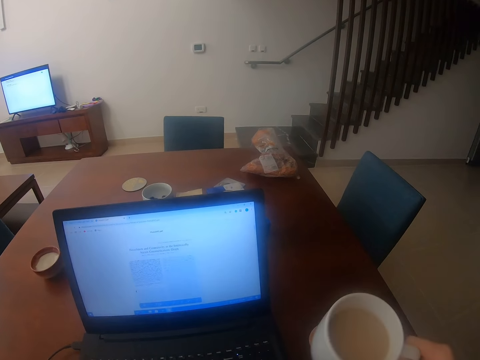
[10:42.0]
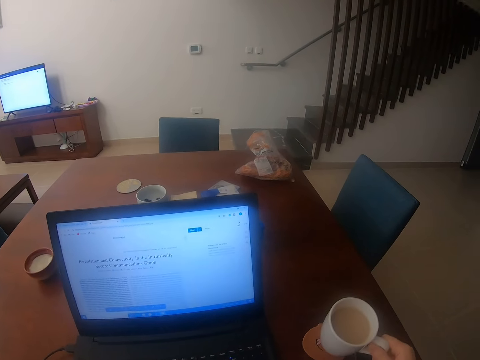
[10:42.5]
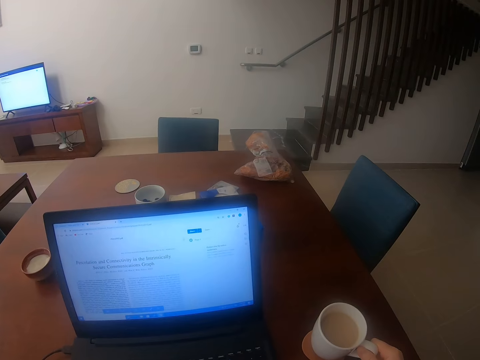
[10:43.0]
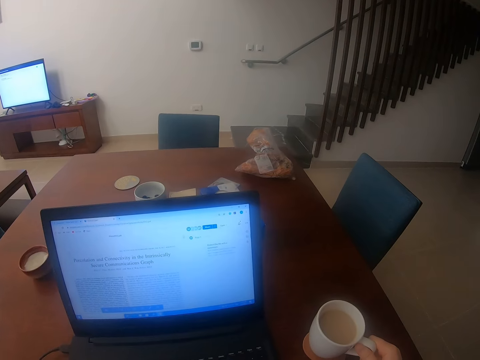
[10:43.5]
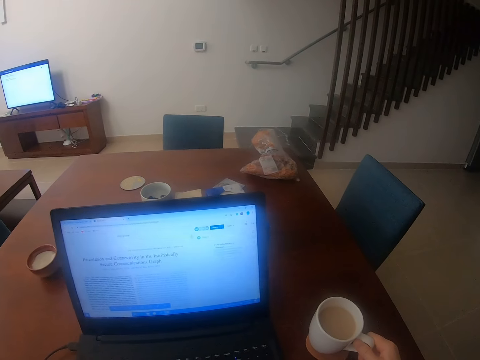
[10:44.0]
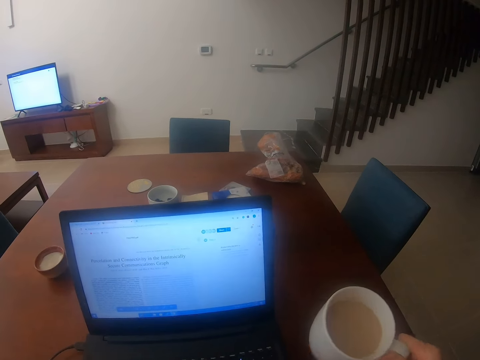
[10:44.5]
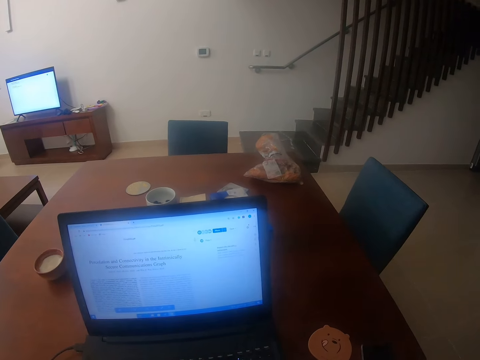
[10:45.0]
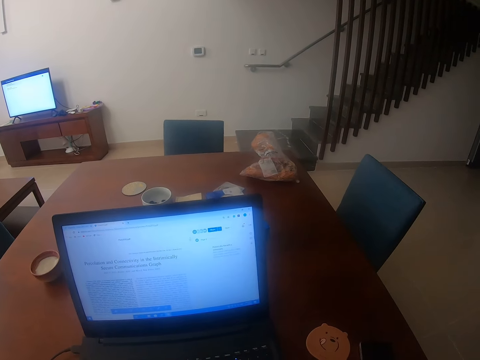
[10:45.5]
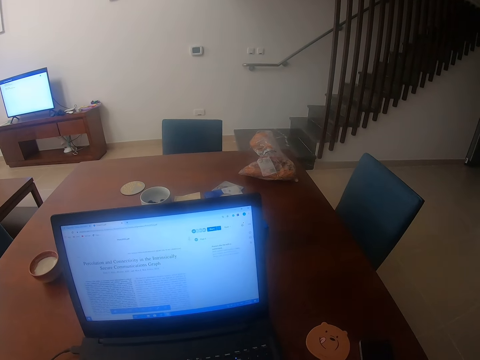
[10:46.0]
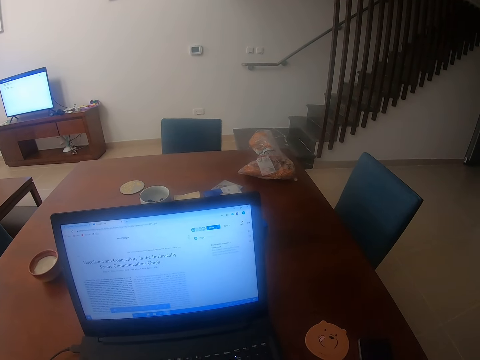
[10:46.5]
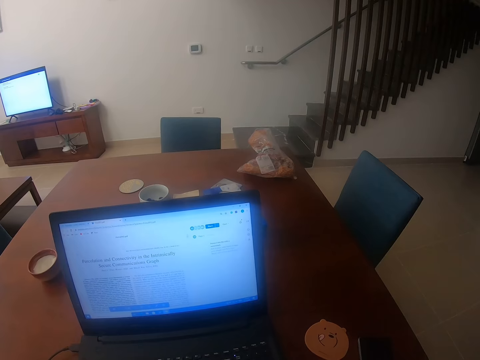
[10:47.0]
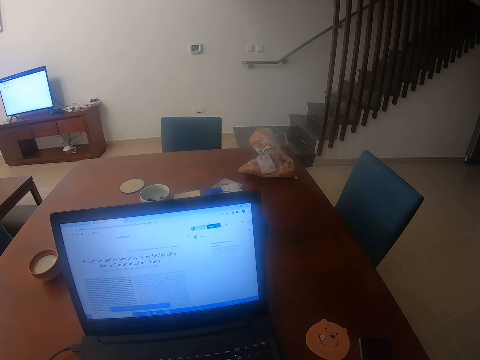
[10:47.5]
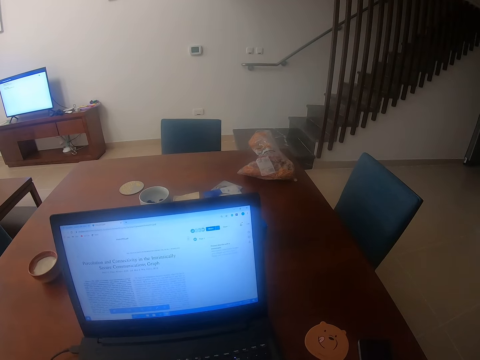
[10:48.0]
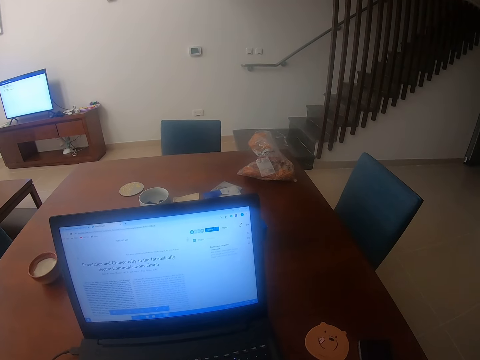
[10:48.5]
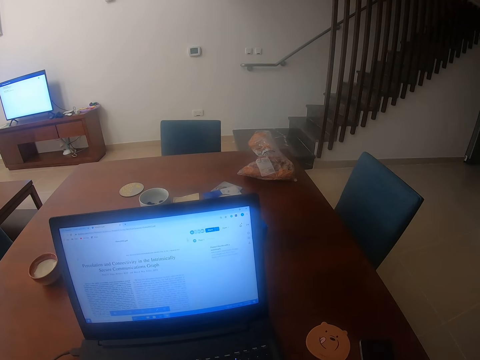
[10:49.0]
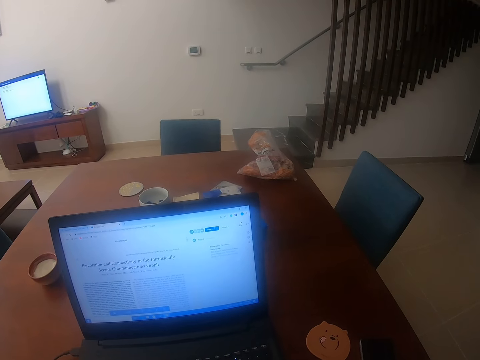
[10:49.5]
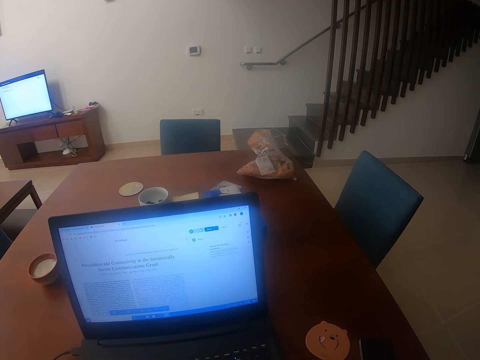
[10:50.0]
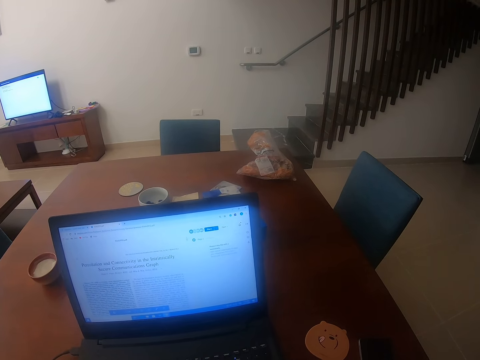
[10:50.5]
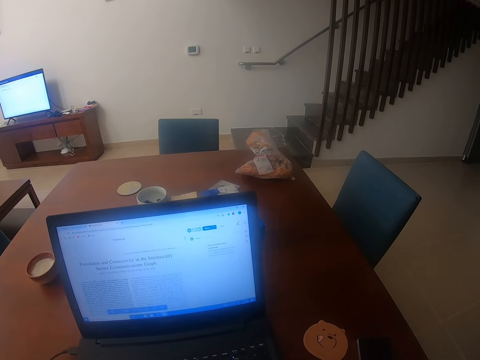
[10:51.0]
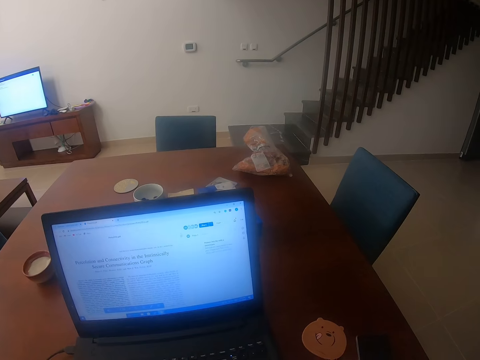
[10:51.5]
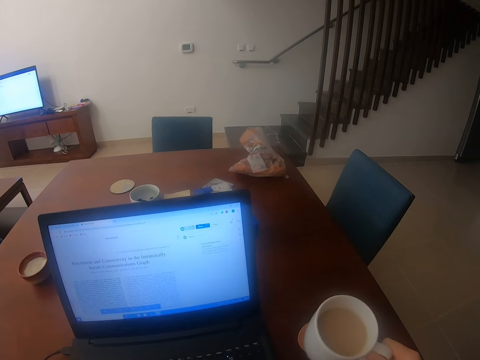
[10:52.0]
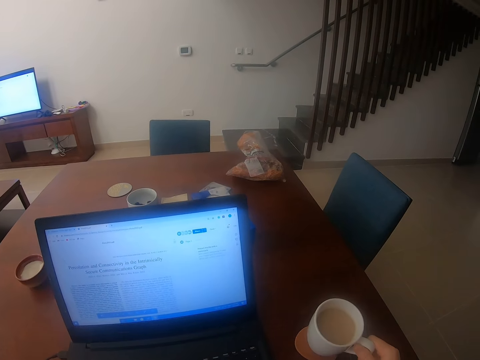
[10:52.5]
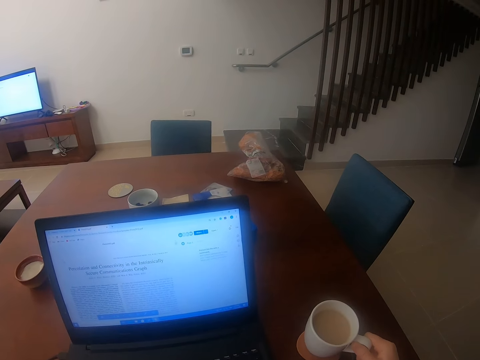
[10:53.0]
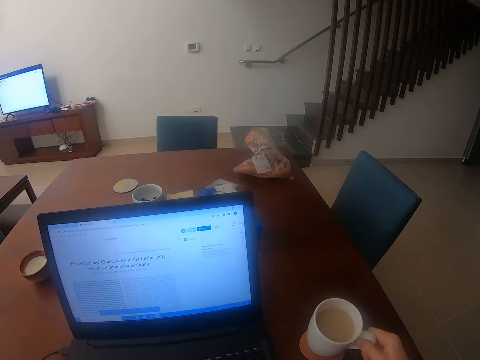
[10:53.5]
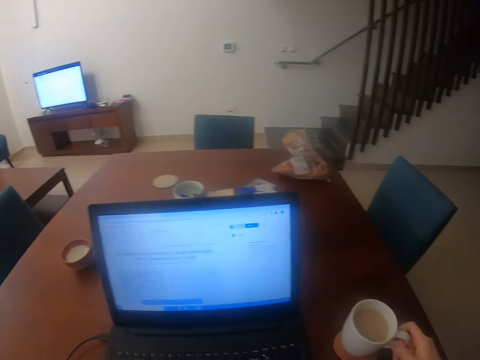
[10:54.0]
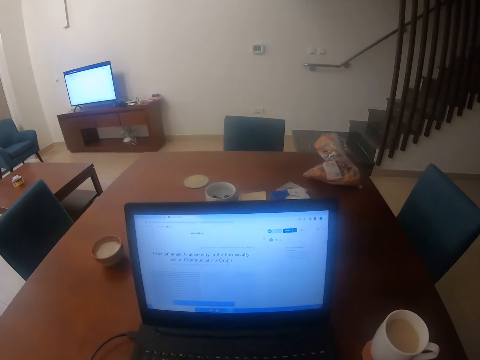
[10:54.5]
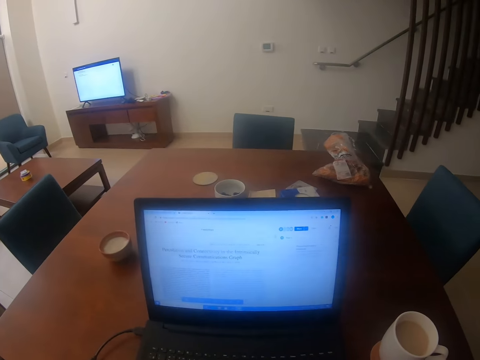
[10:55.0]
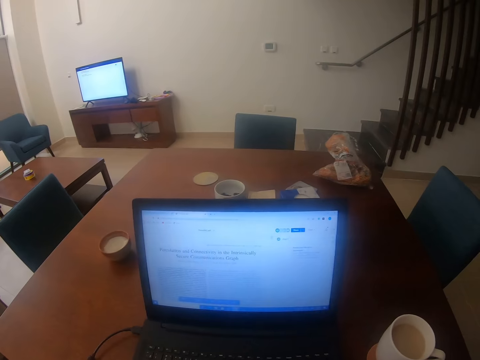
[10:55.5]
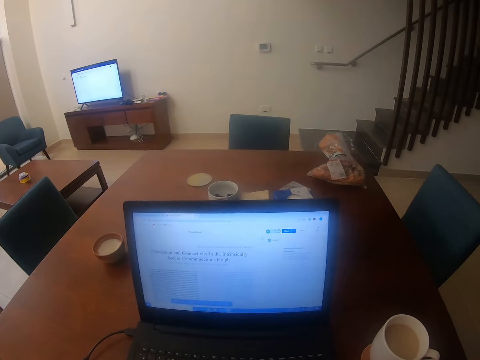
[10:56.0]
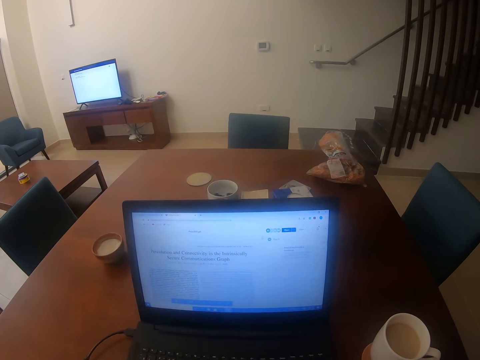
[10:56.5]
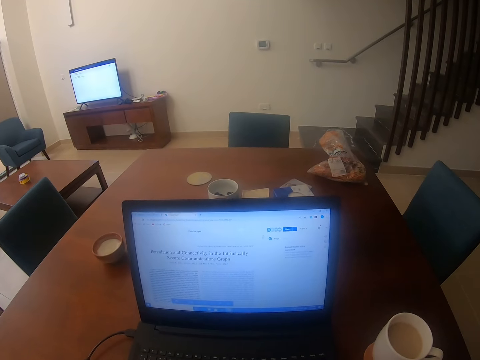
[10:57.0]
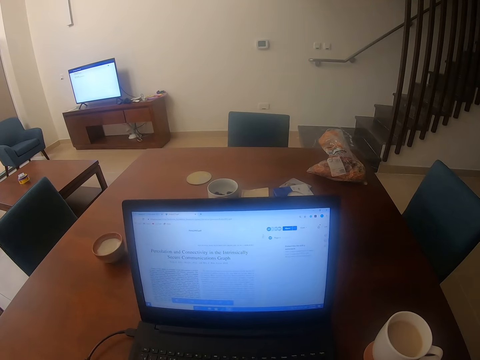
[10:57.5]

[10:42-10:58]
The camera wearer puts the cup down on the saucer. They pick the cup of tea on the saucer, drink the tea, put the cup down on the saucer, and use the laptop.

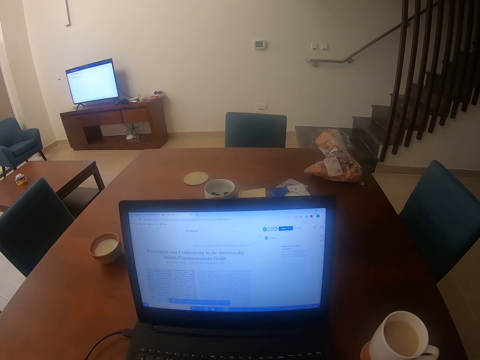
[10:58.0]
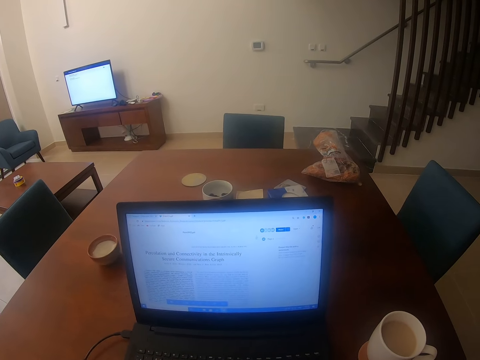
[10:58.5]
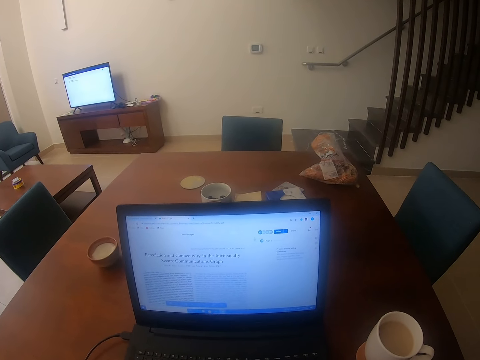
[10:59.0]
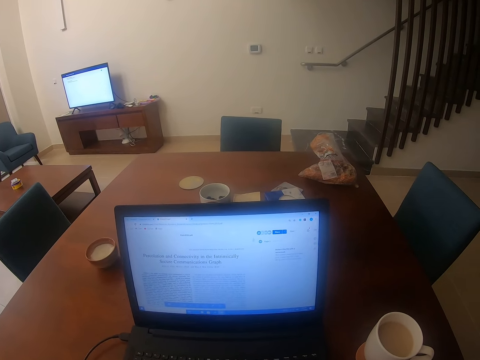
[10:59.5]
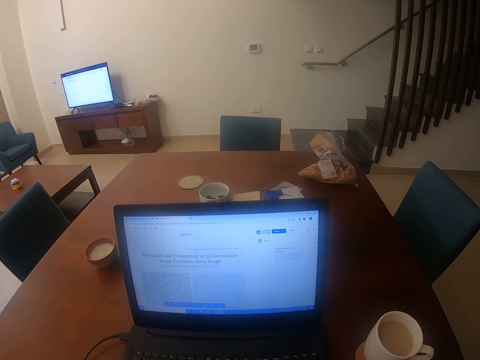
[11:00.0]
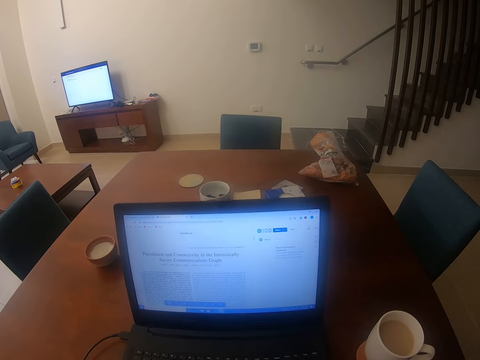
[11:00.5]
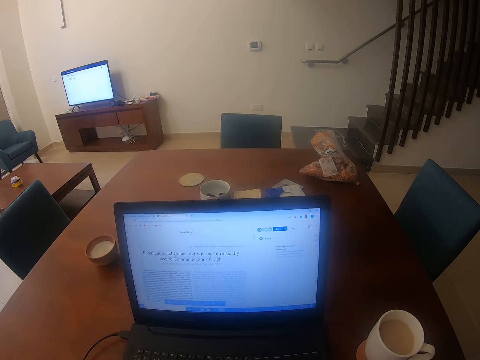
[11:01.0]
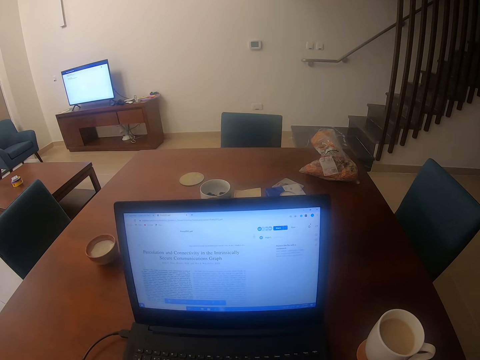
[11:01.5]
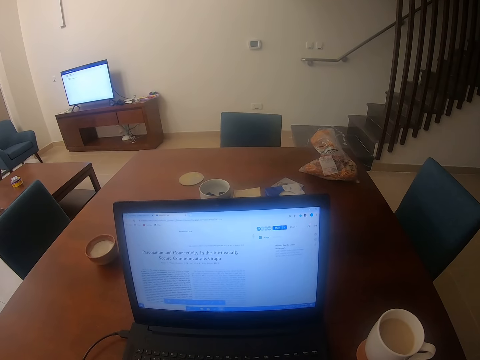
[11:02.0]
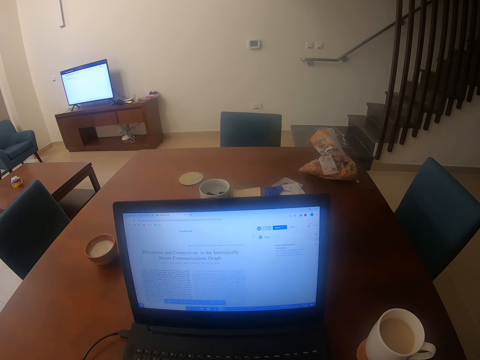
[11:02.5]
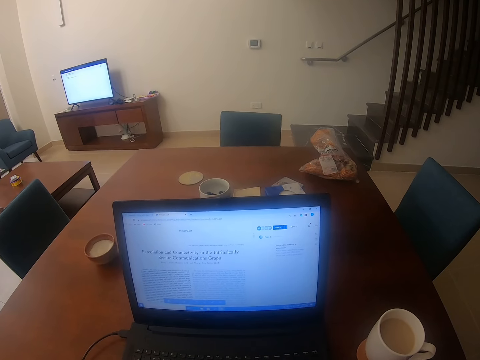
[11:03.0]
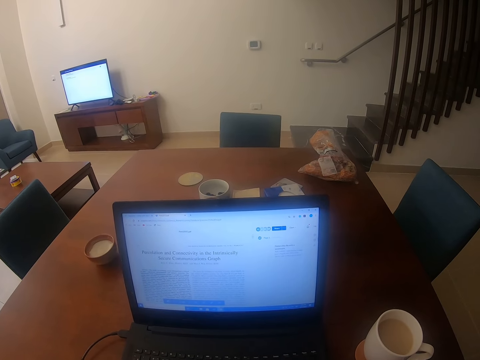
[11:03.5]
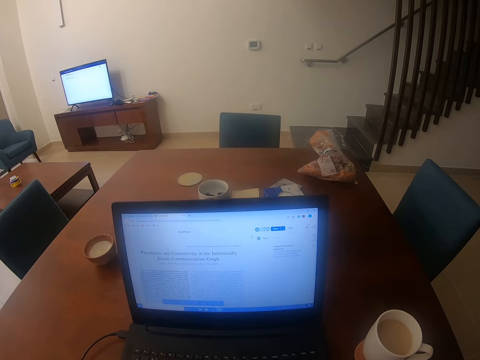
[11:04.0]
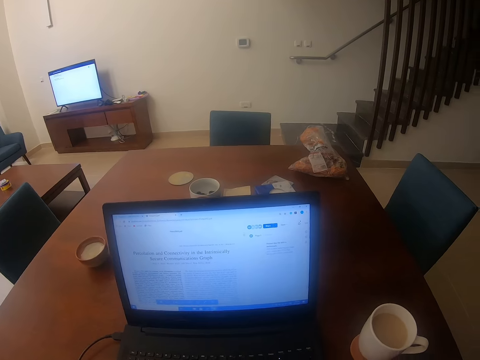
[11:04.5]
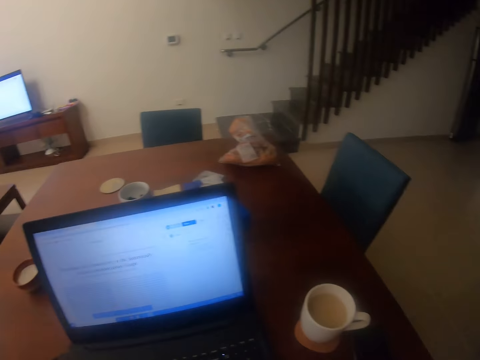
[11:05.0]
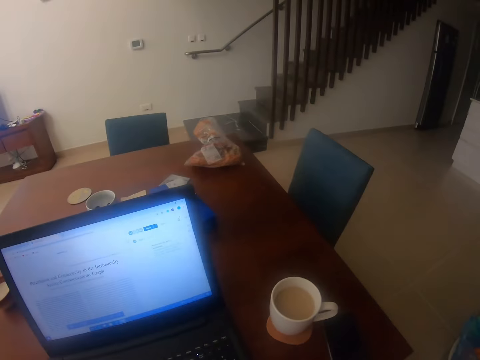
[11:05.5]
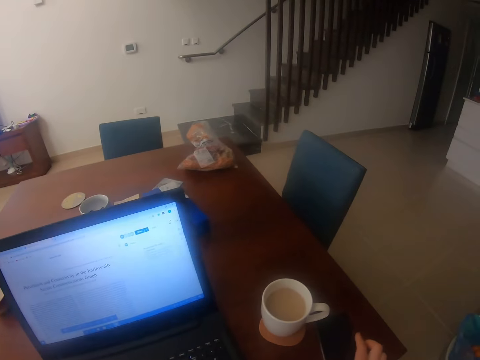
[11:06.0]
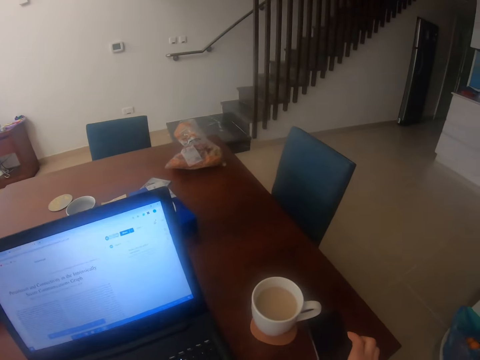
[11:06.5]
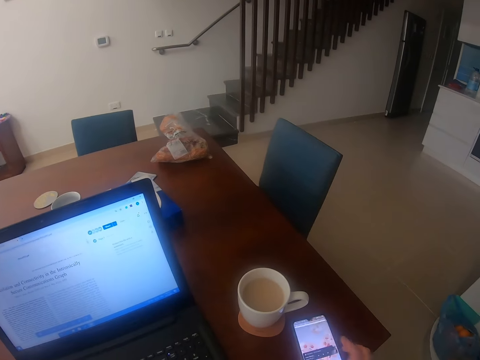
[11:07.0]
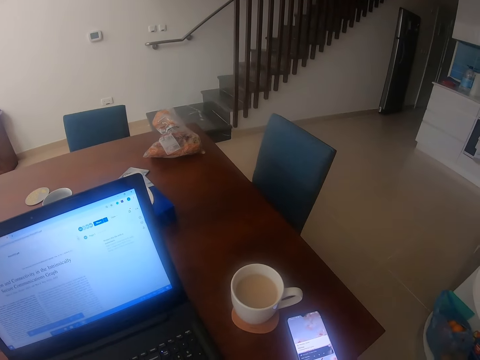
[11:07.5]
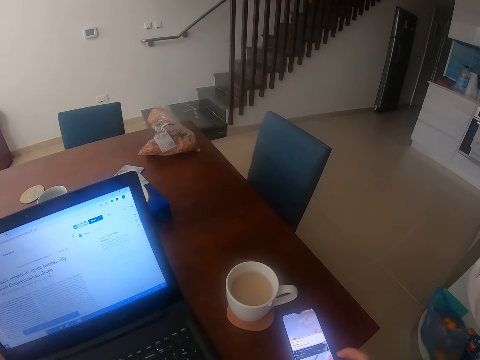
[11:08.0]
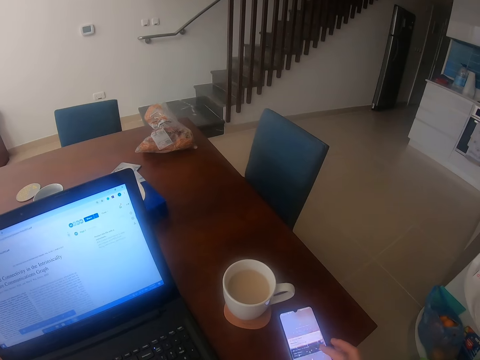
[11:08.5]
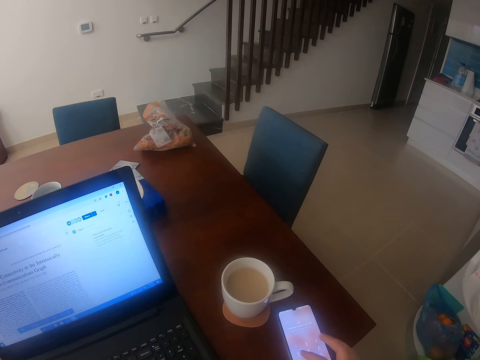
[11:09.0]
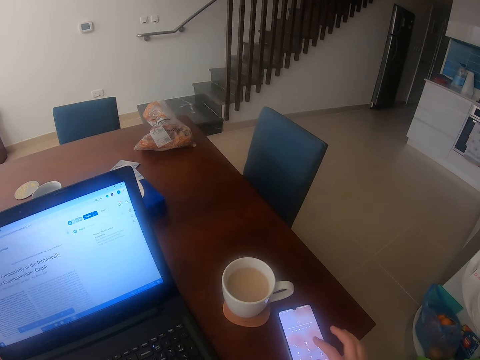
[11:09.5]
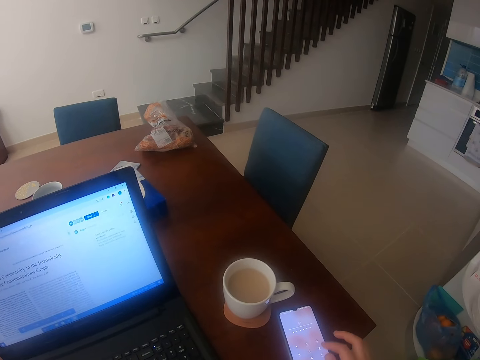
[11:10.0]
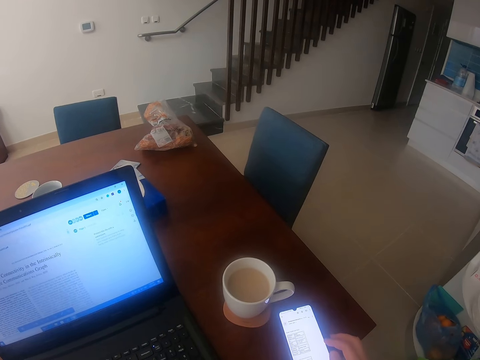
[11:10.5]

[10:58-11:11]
The camera wearer presses the phone and uses the phone.
